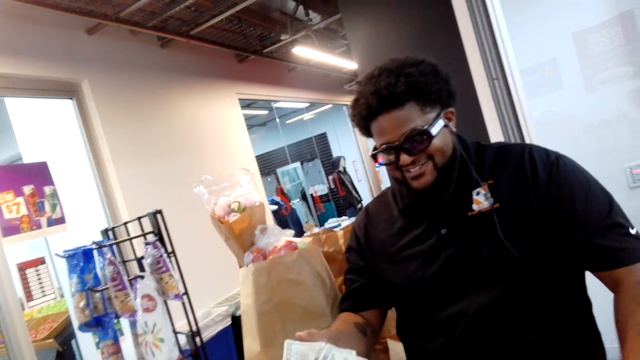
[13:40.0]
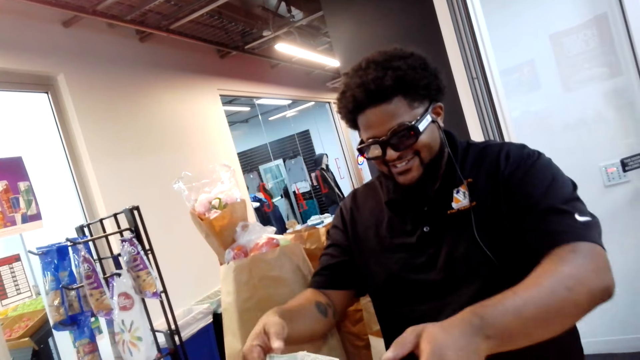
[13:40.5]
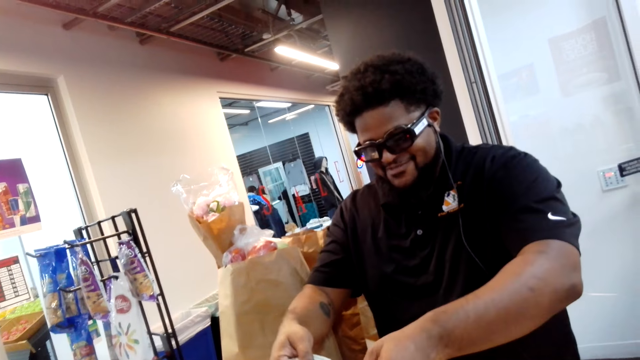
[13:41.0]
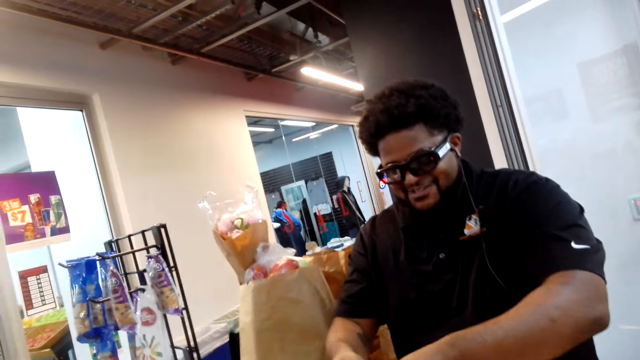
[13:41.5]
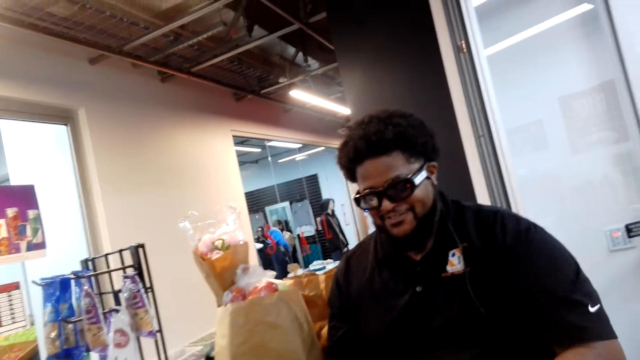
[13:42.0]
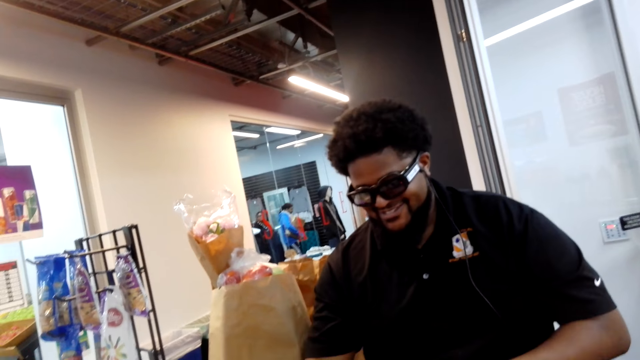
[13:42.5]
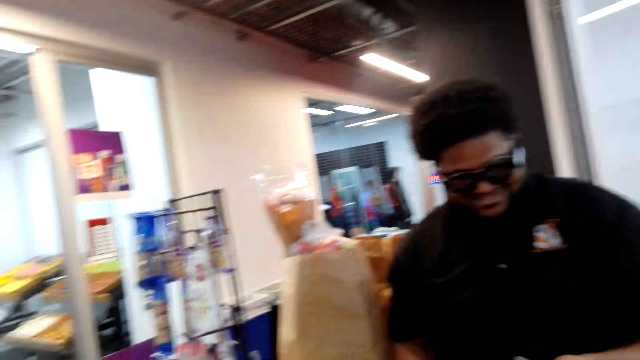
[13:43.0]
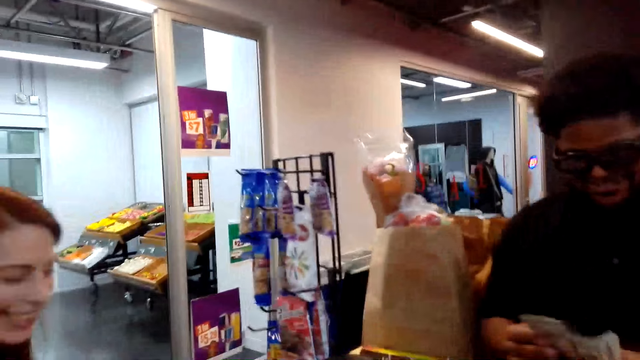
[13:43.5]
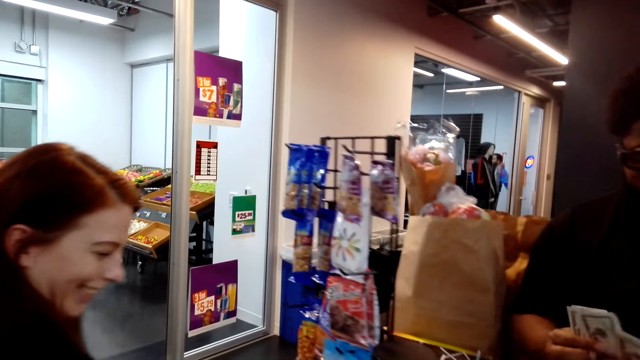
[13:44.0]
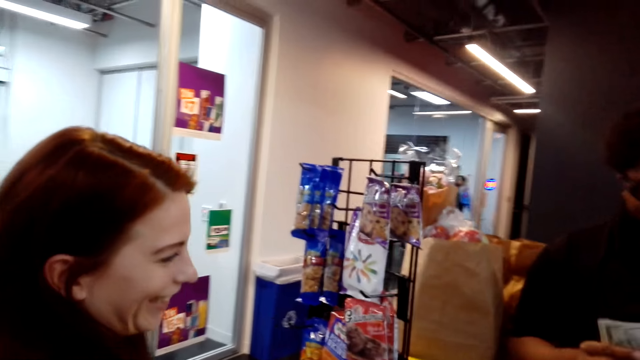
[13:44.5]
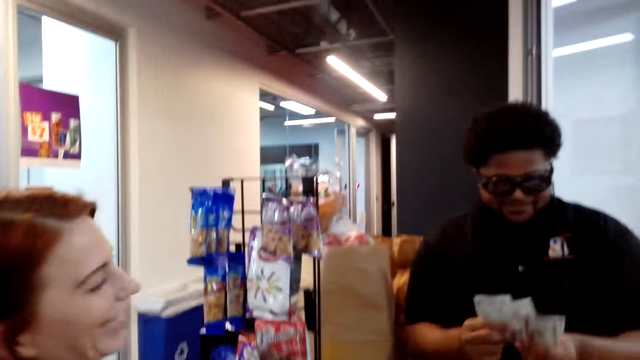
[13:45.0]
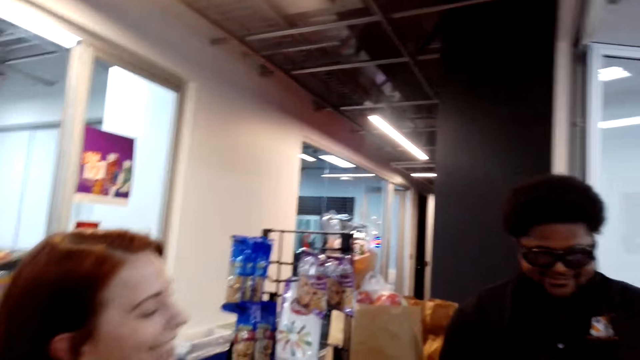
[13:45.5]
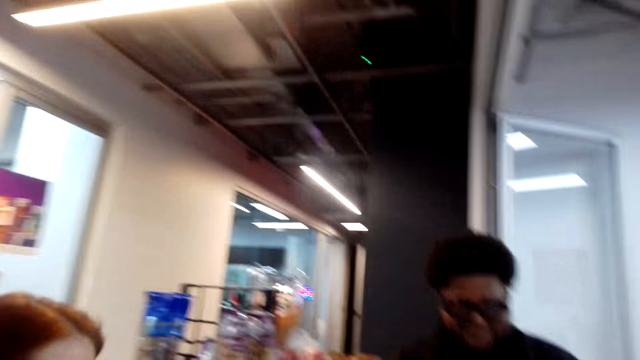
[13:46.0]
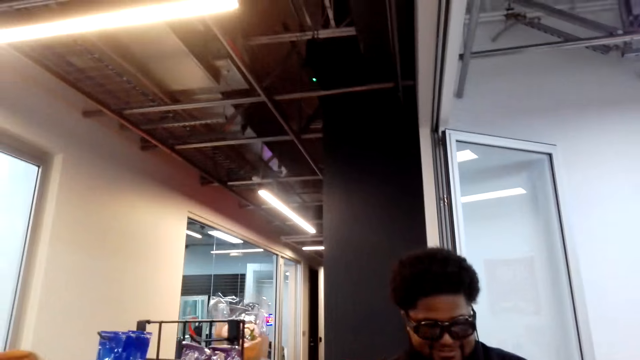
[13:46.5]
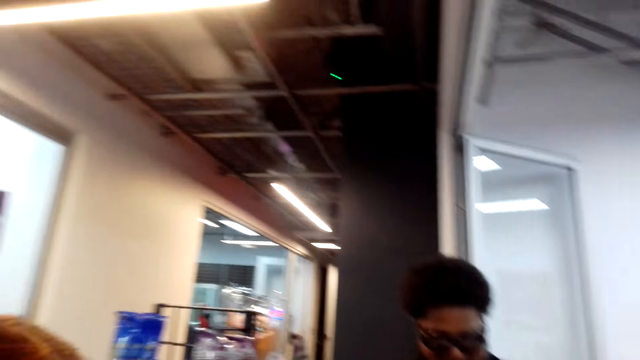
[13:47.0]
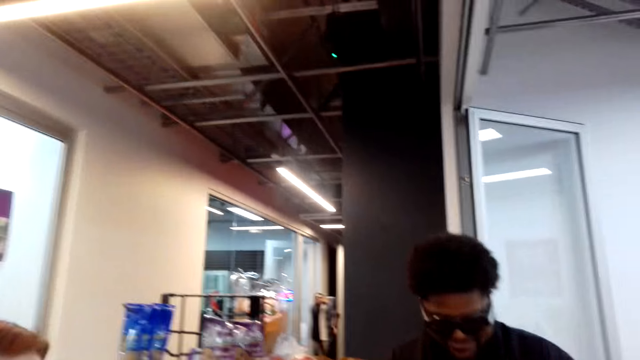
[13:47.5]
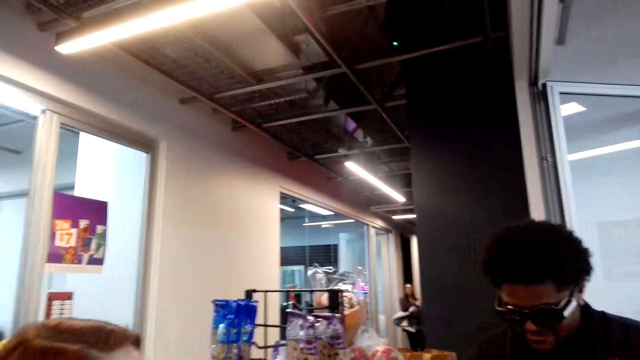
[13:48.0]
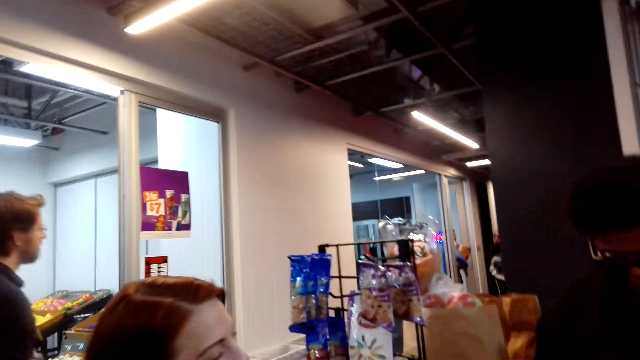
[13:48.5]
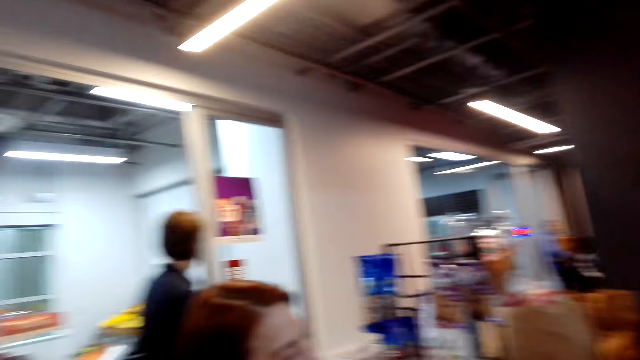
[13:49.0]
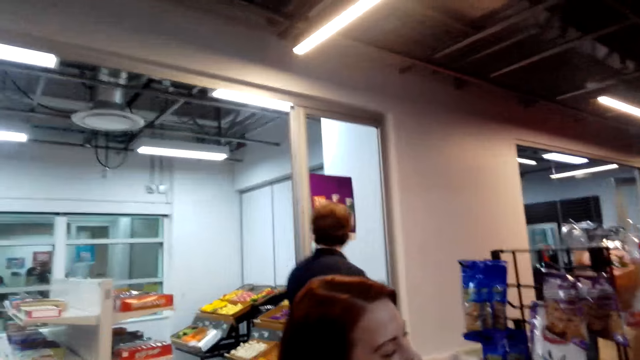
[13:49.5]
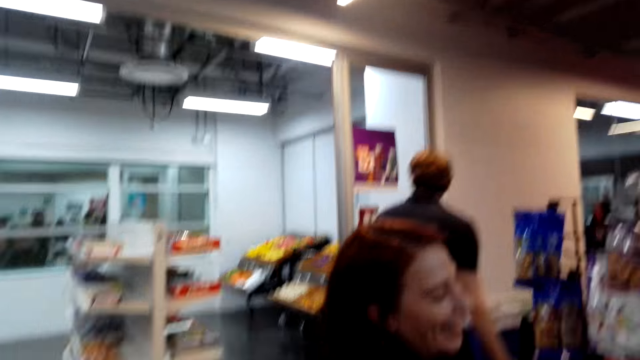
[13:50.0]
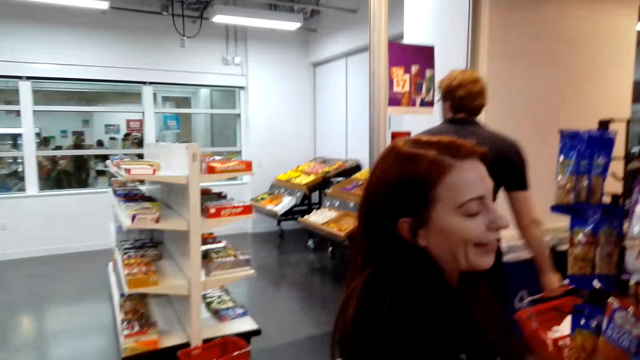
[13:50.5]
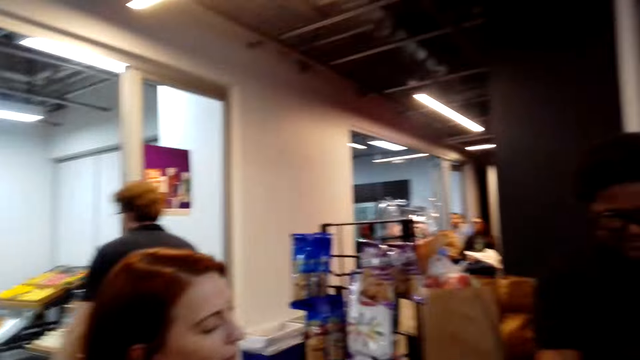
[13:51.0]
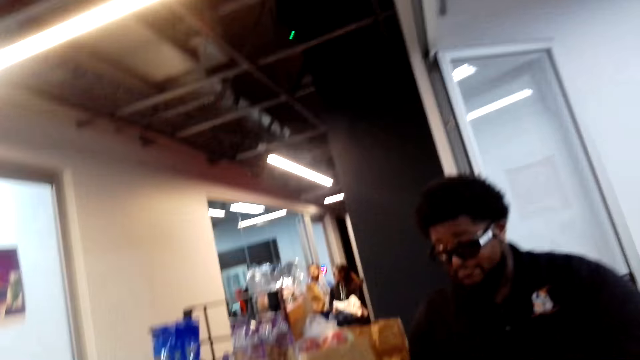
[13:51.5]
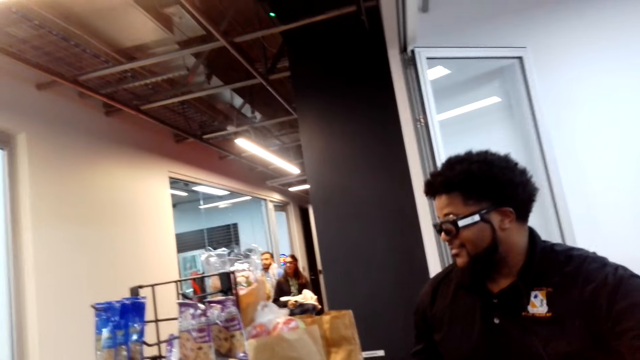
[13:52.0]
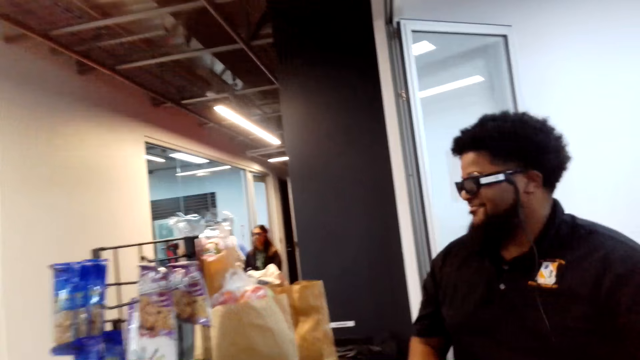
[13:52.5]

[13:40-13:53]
A woman hands over cash to the cashier and converses with the cashier. The cashier takes the cash from the woman. The cashier counts the cash. The camera wearer converses with the cashier and the woman. The cashier holds the money. The camera wearer converses with another woman and the cashier. They look at the sachets.

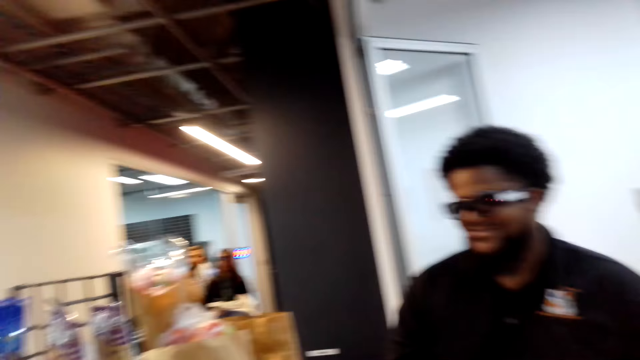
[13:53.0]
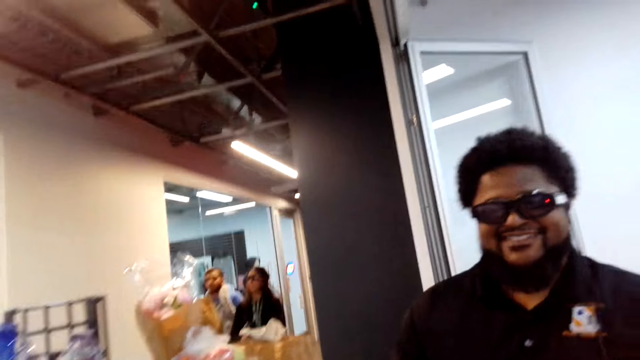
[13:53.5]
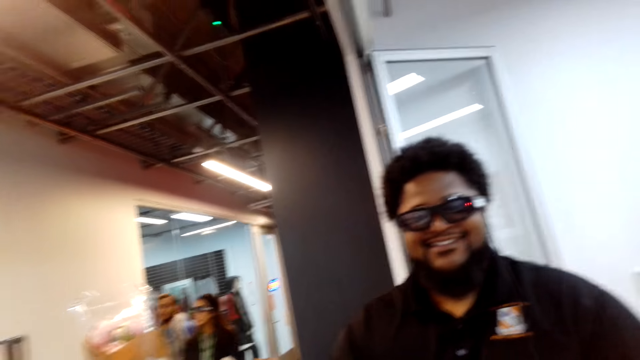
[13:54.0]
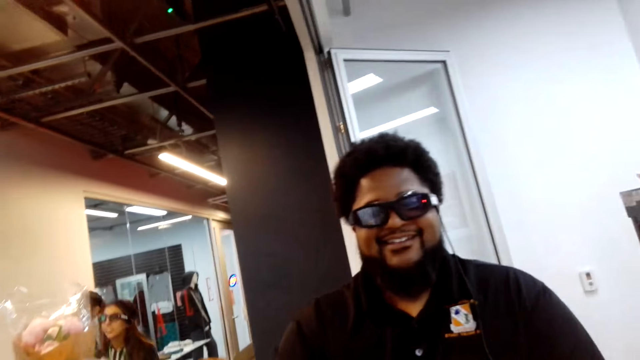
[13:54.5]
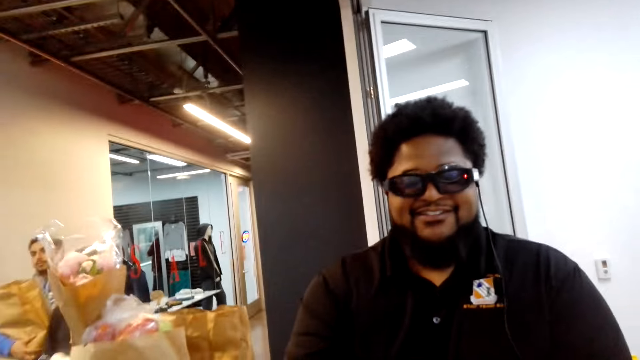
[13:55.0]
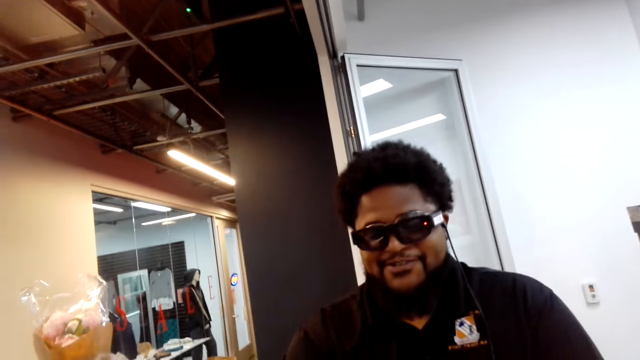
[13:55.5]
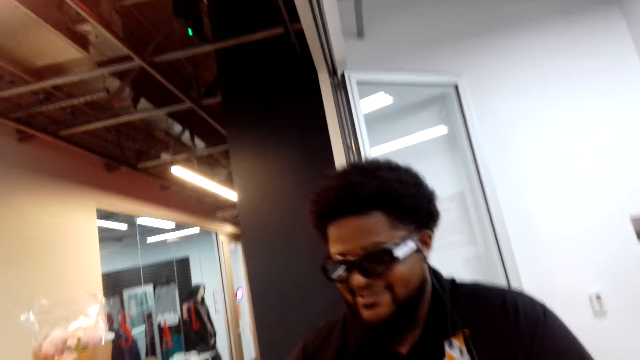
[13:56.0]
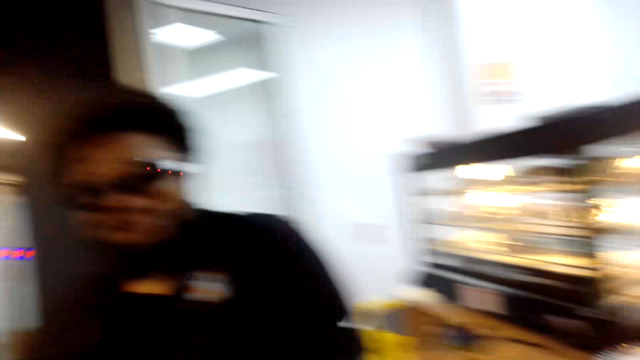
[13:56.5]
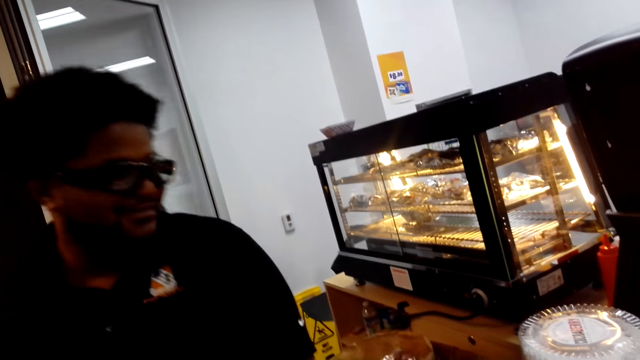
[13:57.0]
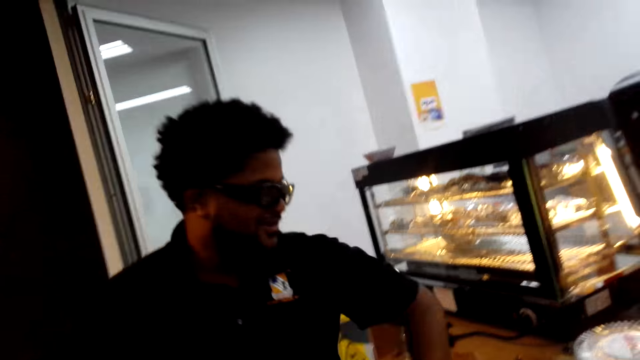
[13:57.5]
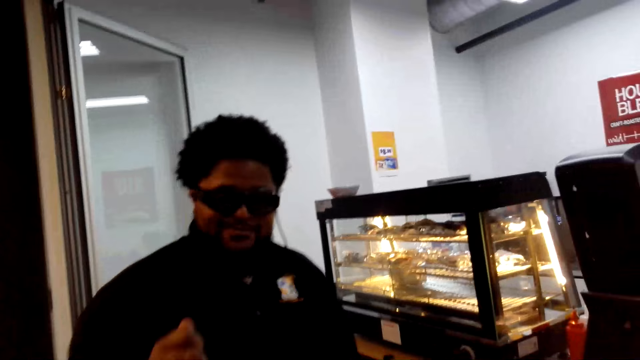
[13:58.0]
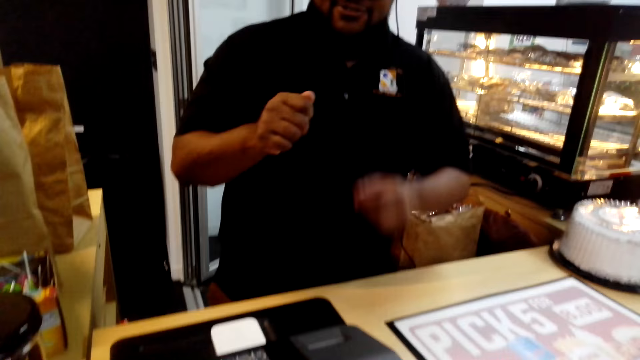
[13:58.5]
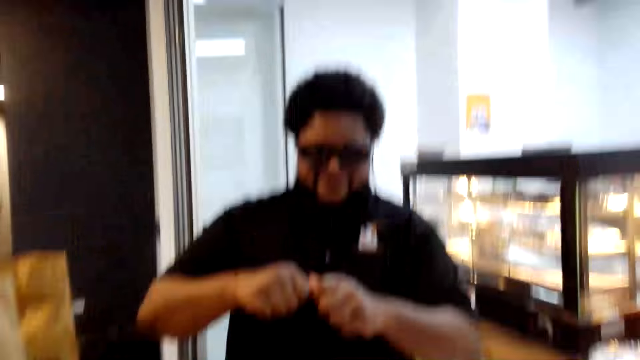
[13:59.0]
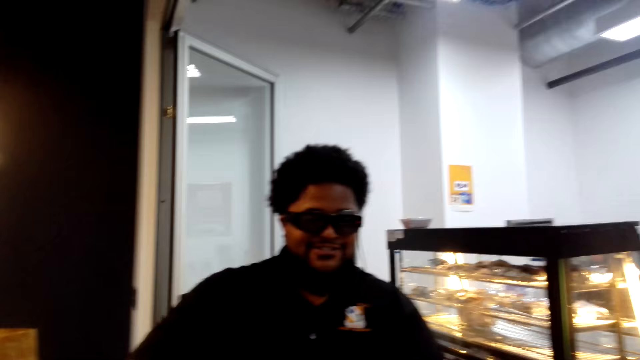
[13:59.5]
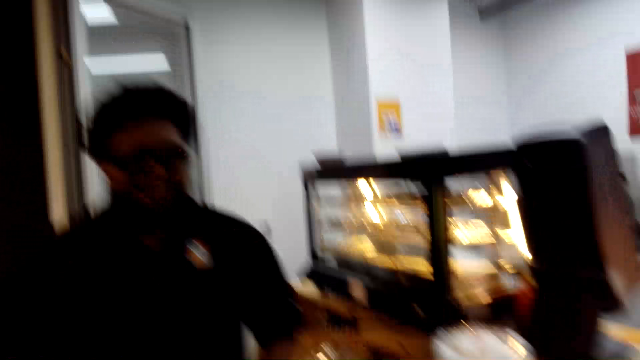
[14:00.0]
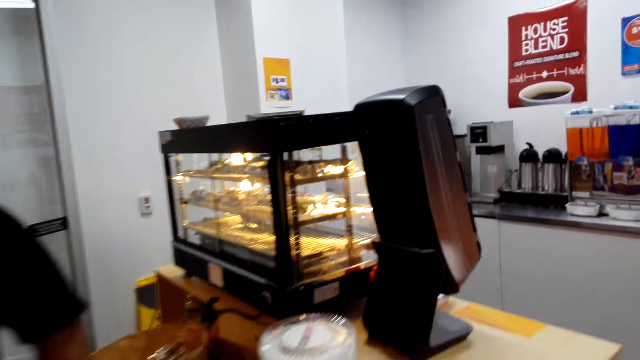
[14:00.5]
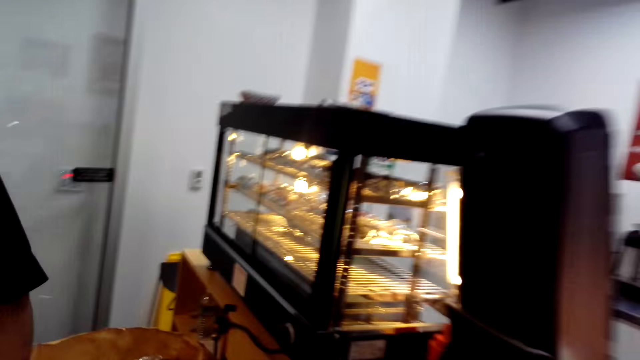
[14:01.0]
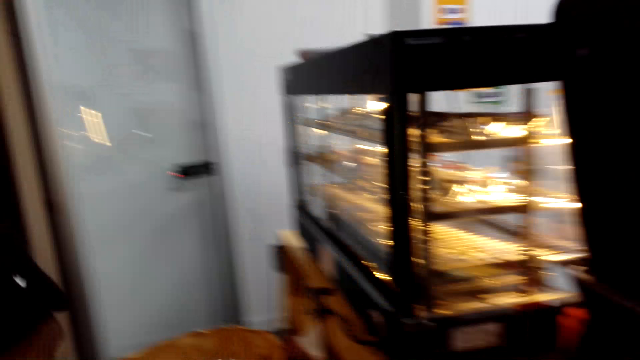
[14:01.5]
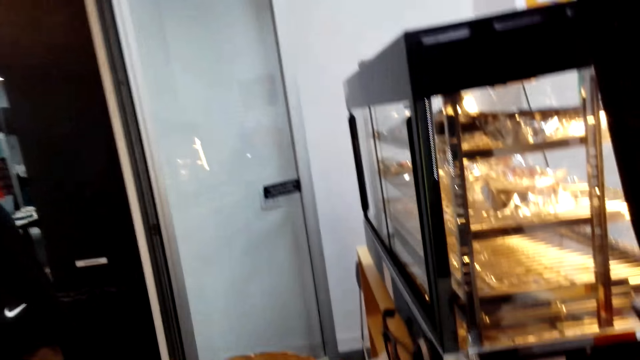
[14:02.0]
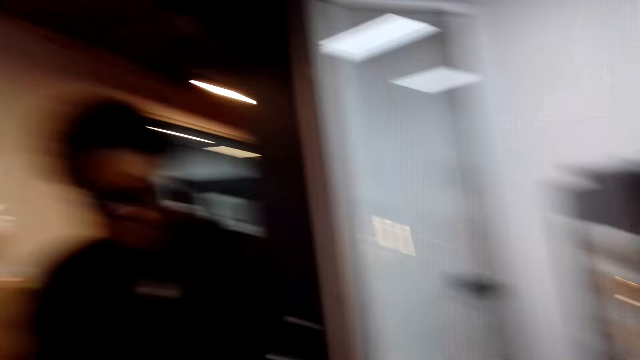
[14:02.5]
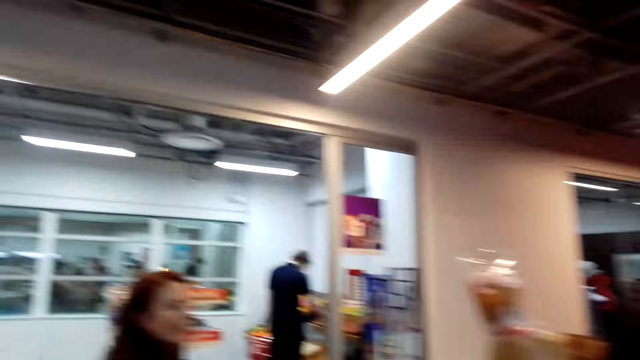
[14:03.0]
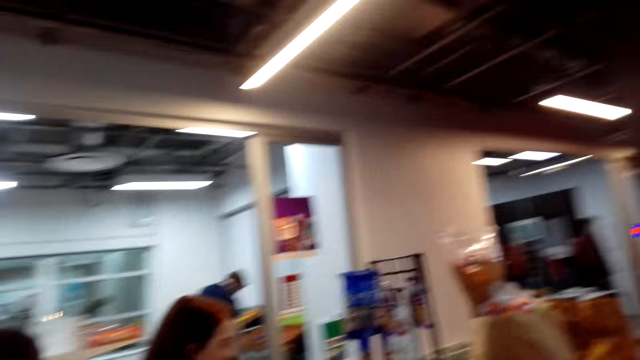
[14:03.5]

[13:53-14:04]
The cashier looks at a person. The camera wearer looks at the pancakes.
